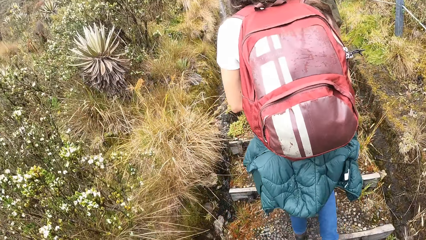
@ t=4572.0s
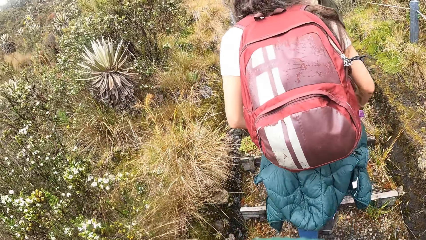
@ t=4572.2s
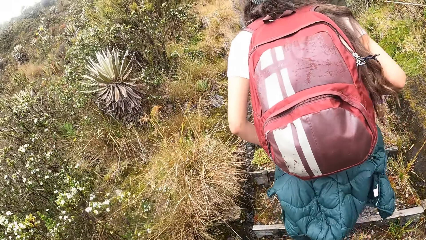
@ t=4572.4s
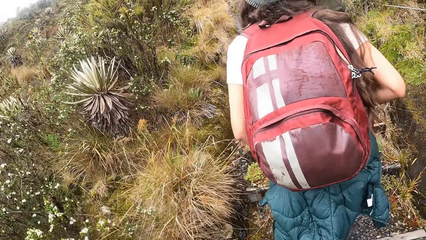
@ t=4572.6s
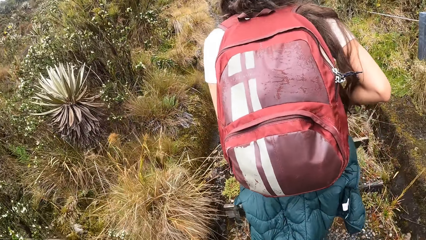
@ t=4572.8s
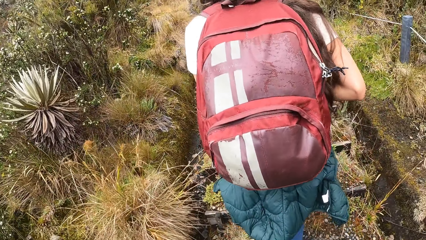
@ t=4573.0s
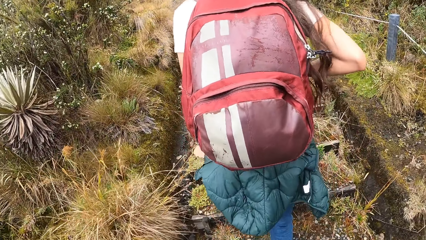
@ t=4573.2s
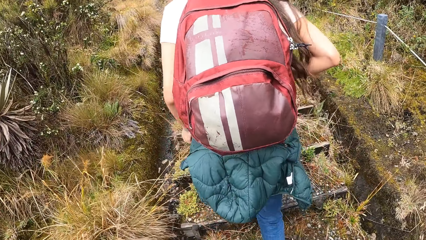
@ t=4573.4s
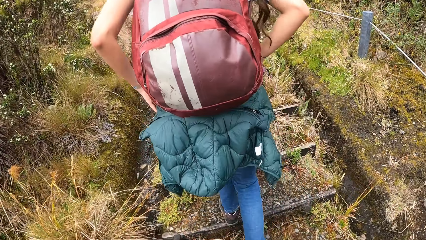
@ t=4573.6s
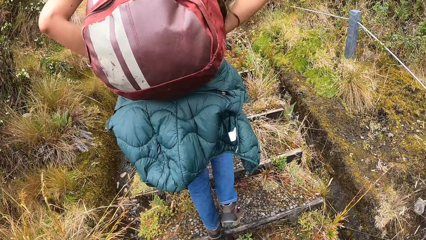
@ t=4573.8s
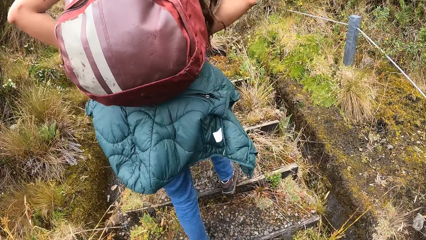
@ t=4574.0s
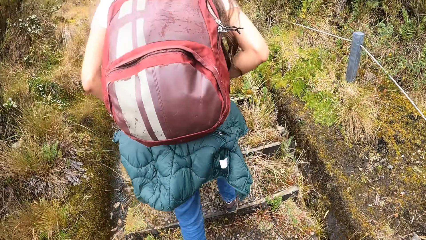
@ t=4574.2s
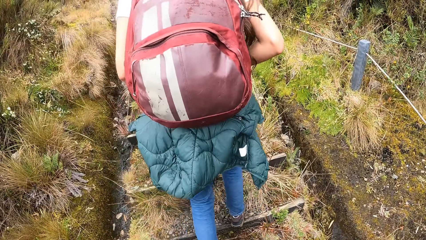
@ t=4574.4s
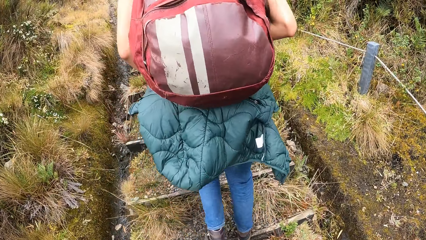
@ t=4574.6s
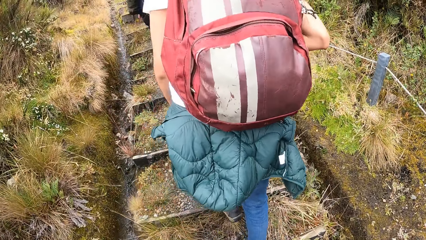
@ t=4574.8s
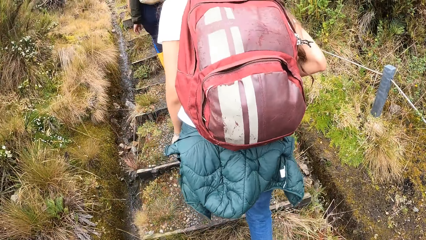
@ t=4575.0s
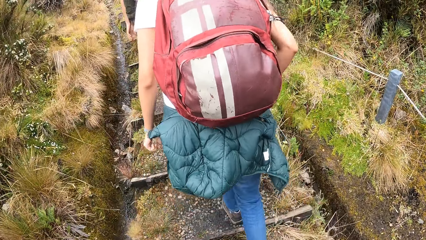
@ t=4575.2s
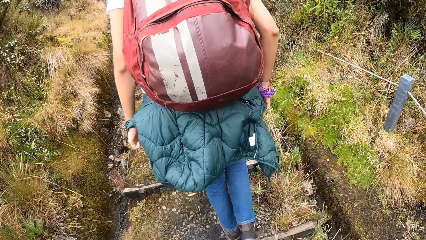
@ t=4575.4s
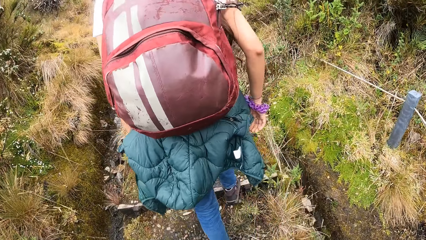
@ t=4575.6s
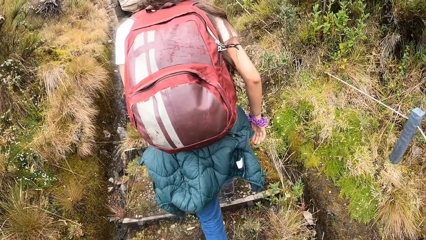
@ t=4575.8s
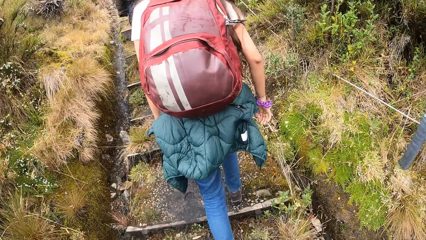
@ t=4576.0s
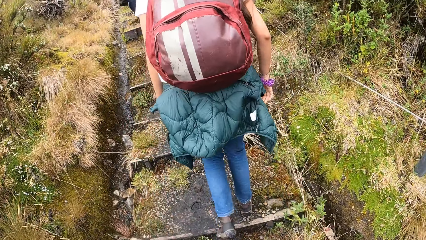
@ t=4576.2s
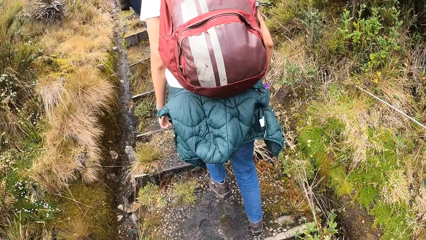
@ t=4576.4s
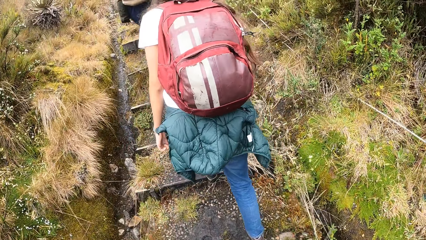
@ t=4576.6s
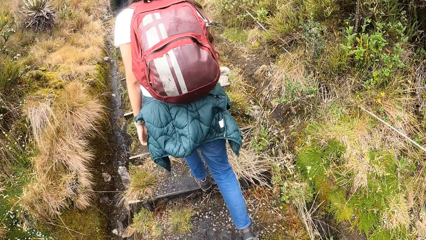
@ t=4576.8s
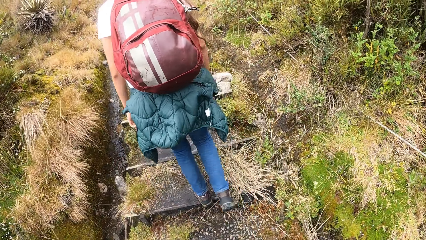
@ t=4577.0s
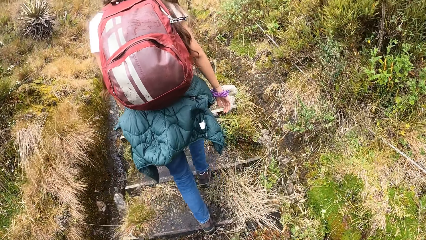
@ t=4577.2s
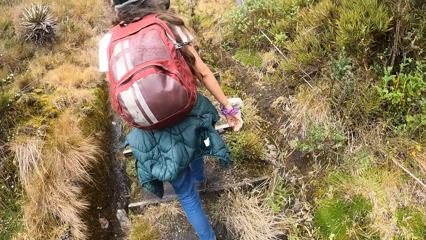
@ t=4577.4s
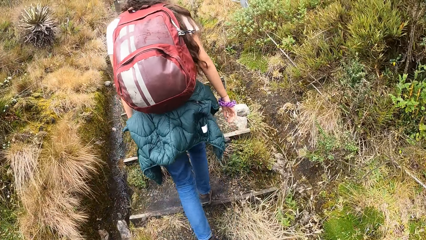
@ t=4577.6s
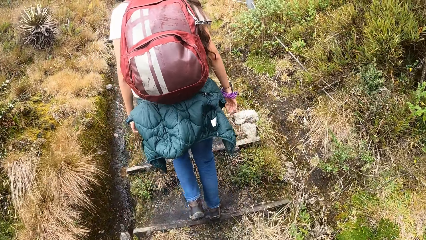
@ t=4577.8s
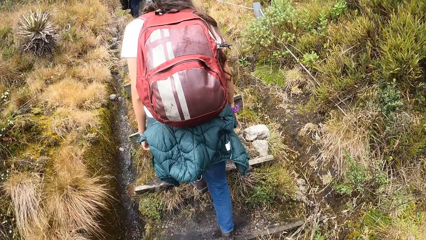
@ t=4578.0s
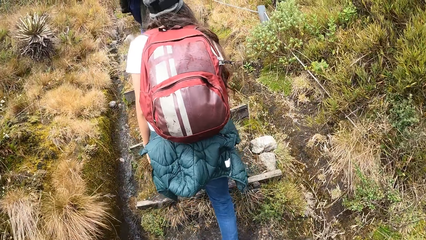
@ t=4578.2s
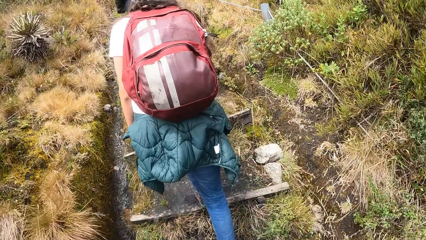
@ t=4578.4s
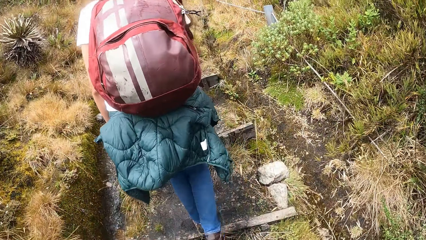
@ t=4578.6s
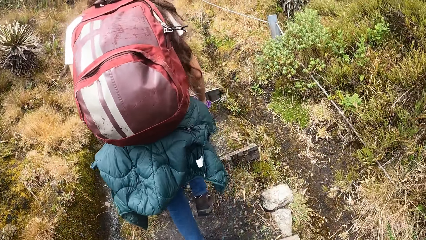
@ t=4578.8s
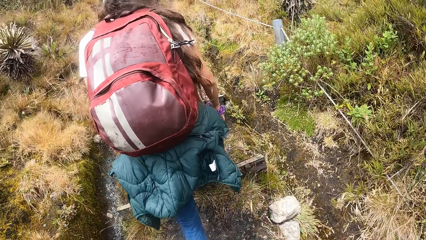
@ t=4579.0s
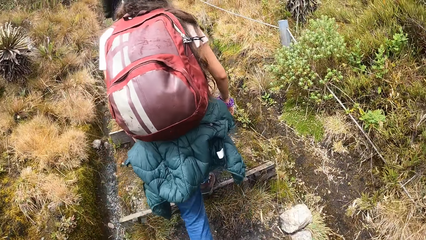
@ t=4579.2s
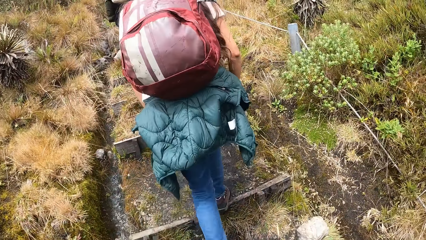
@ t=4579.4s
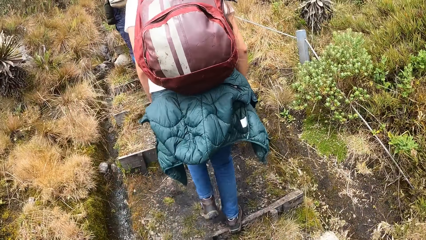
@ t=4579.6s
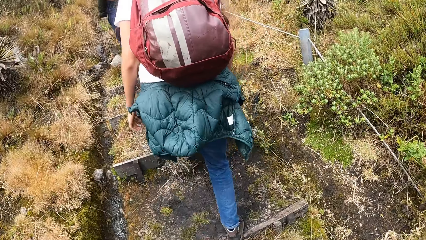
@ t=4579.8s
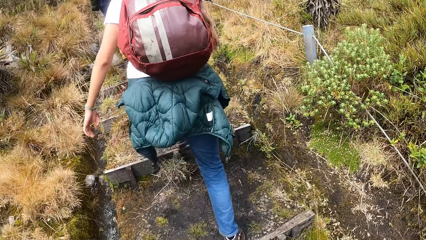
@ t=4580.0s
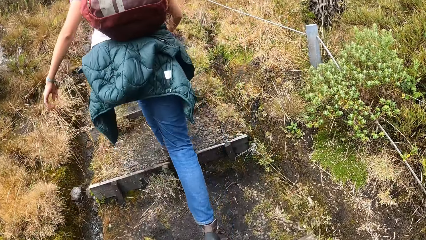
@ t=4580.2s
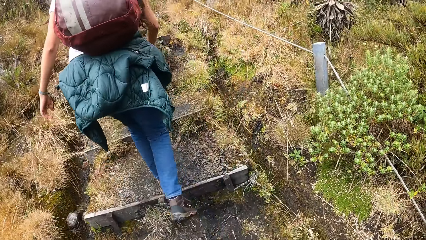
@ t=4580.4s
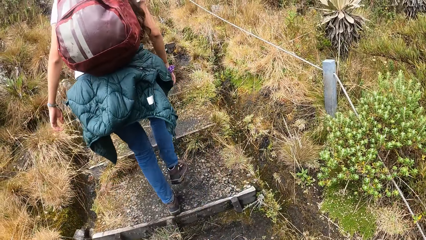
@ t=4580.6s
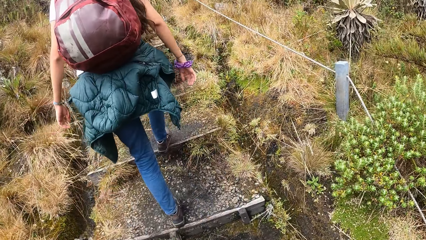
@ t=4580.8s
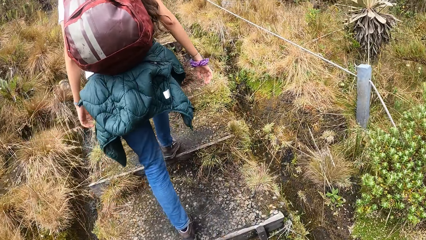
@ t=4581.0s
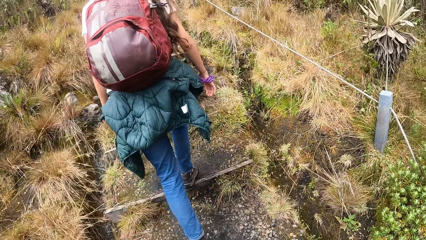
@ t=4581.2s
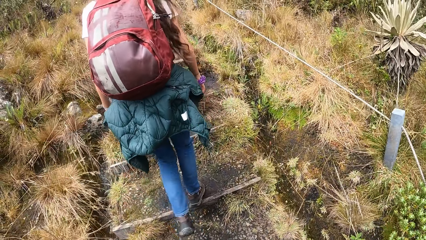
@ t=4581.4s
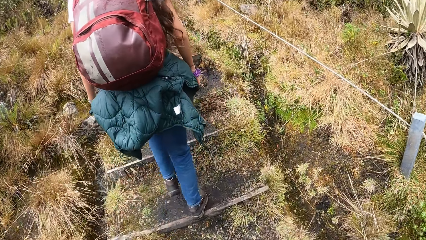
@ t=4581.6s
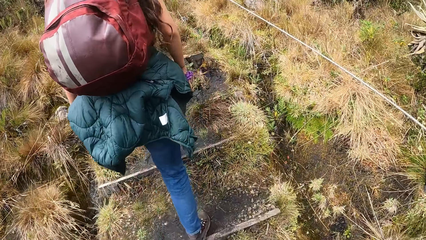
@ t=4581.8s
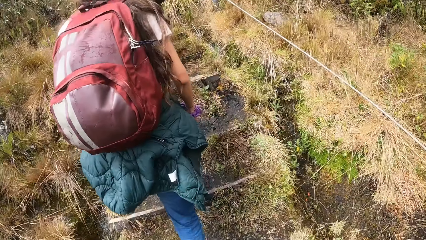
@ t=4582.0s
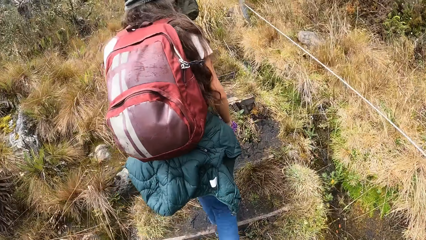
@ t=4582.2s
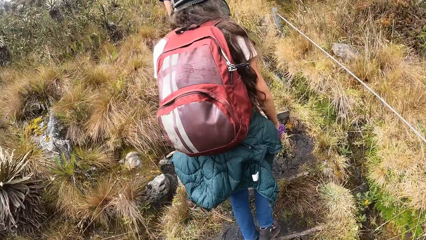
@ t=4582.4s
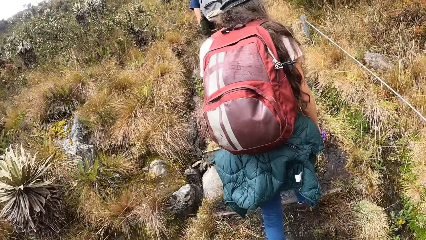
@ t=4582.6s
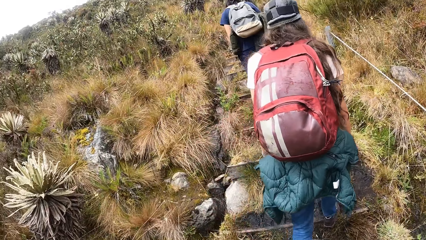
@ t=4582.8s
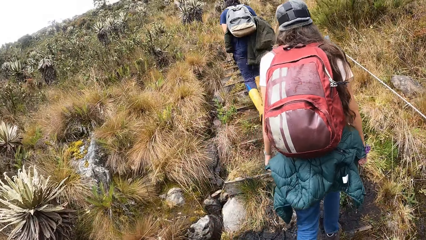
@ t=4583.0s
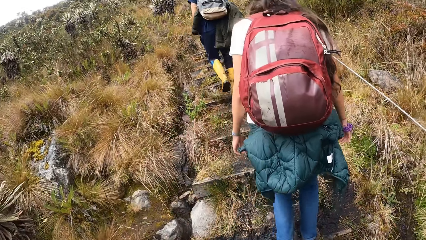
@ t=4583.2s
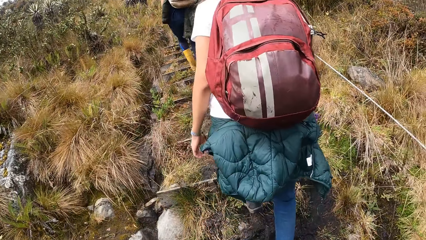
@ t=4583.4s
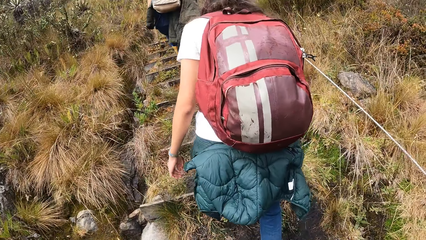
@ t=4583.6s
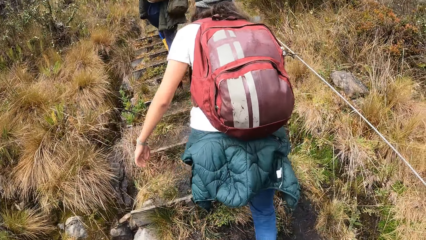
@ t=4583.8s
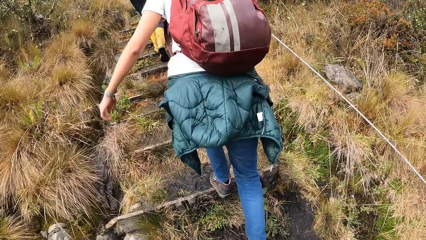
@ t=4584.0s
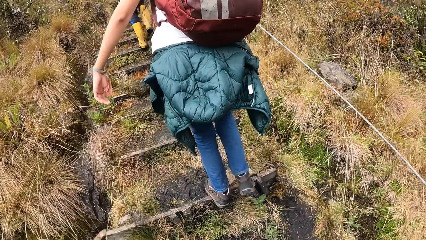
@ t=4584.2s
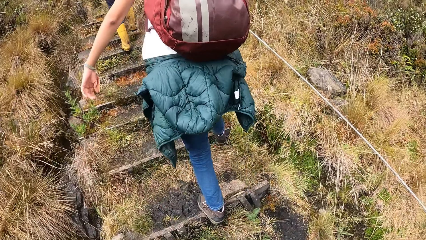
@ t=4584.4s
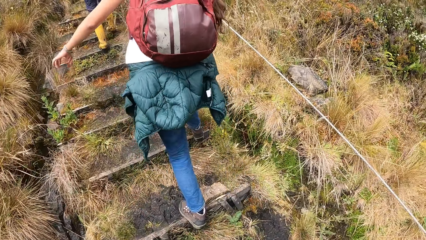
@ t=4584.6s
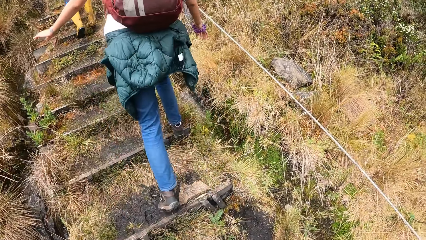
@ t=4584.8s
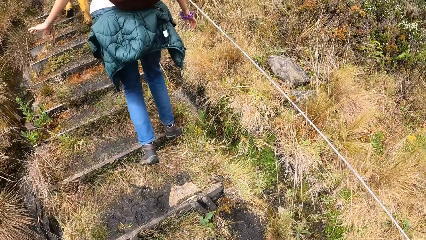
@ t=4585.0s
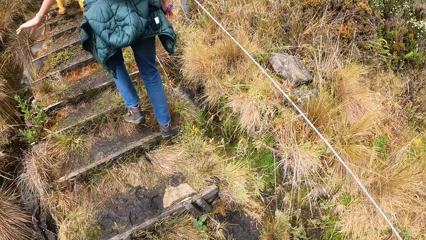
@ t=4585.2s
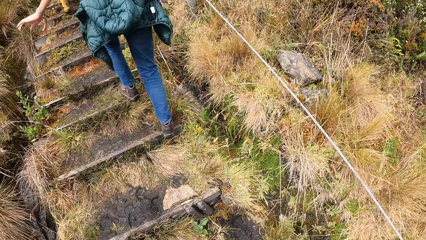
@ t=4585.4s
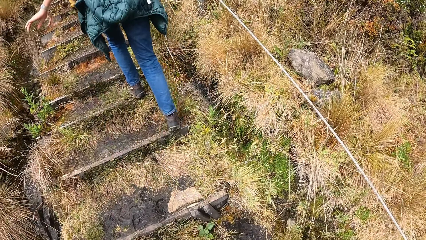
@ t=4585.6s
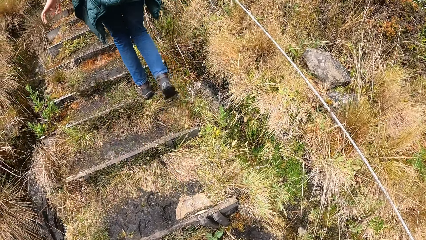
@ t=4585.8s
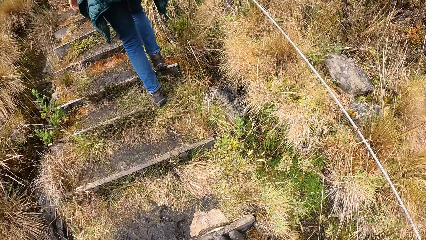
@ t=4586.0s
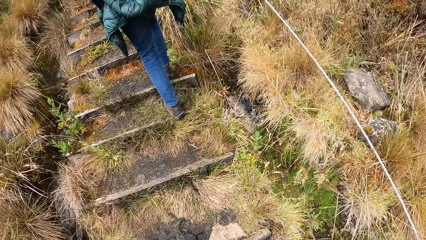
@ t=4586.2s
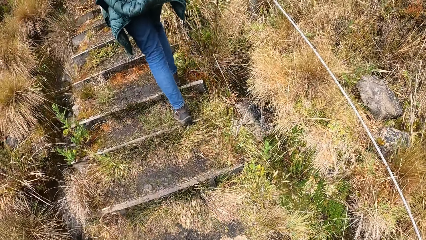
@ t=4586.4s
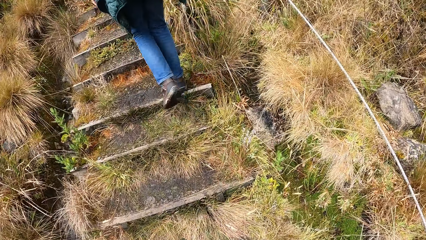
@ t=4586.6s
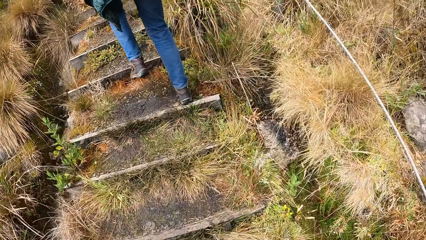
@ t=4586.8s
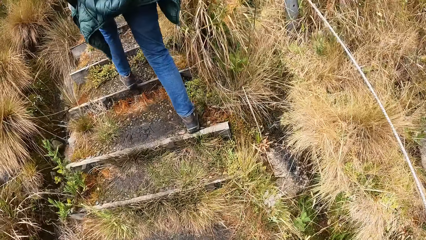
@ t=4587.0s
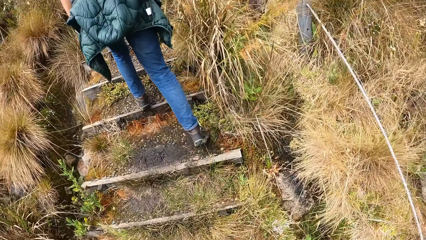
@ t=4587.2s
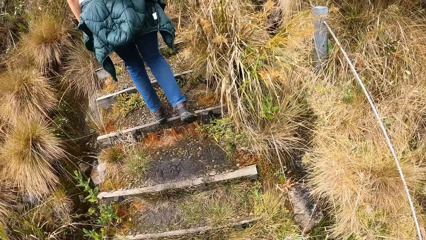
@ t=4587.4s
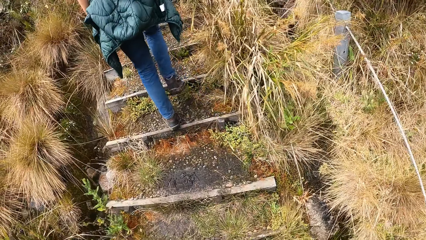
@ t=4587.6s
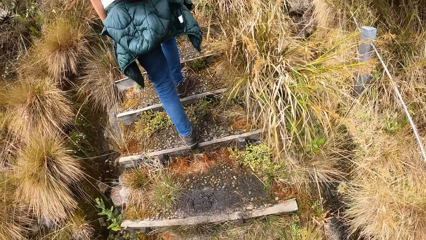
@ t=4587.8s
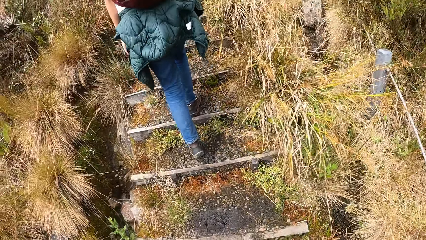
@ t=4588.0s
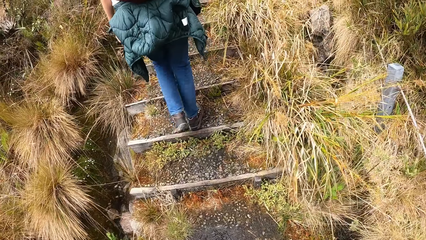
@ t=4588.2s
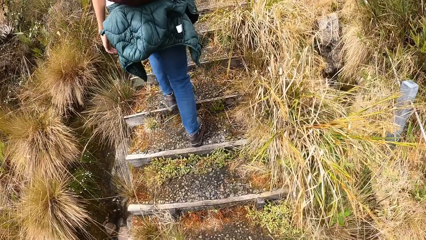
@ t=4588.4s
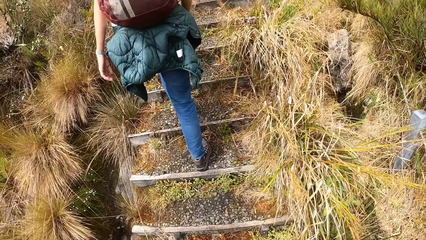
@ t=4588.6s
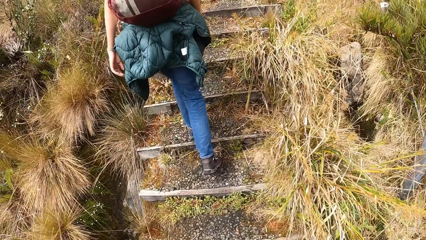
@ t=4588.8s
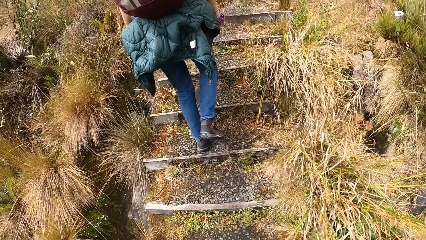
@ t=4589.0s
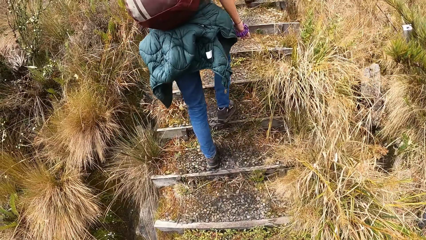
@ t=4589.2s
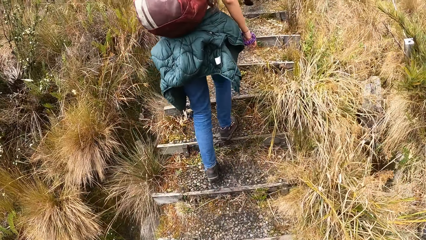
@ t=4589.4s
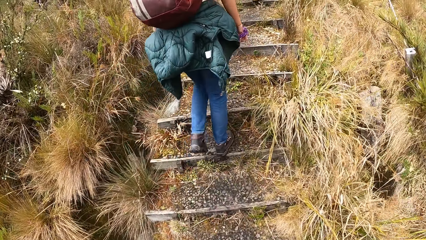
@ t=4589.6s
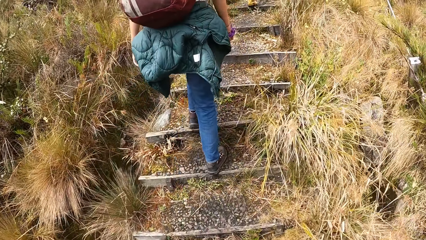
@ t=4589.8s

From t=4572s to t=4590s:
A woman adjusts the jacket on her waist with both hands. The camera wearer walks up the hill.
